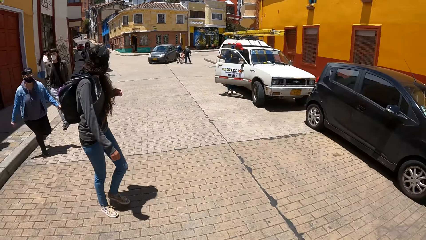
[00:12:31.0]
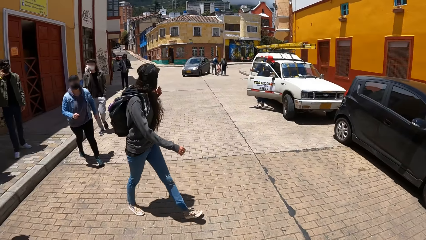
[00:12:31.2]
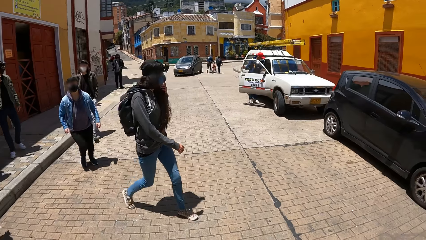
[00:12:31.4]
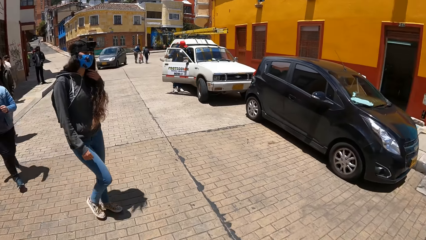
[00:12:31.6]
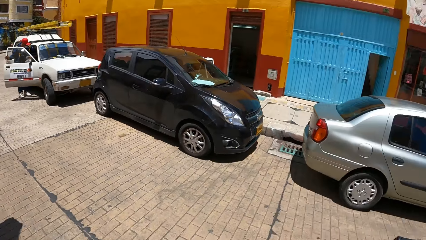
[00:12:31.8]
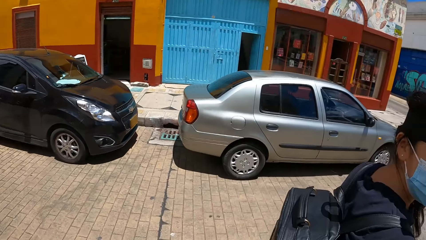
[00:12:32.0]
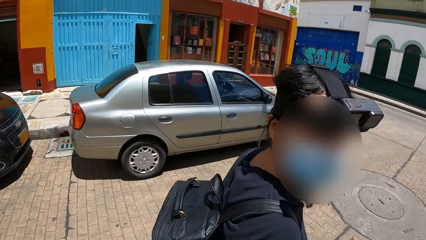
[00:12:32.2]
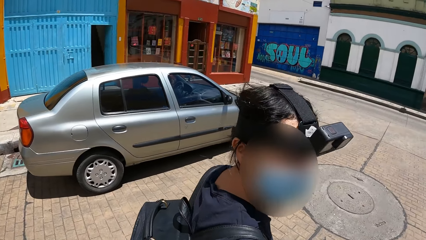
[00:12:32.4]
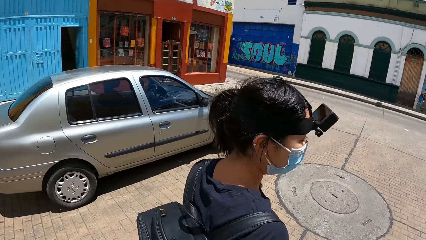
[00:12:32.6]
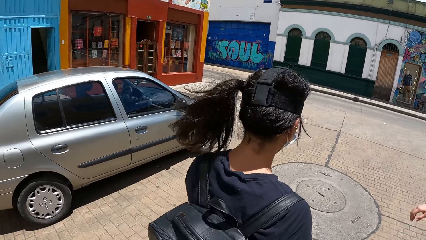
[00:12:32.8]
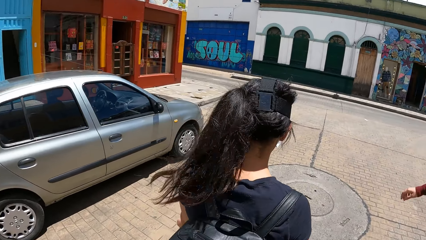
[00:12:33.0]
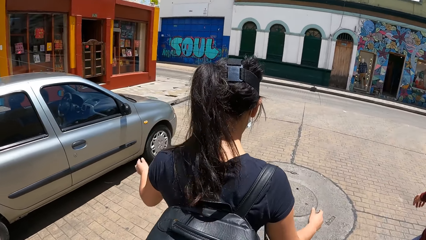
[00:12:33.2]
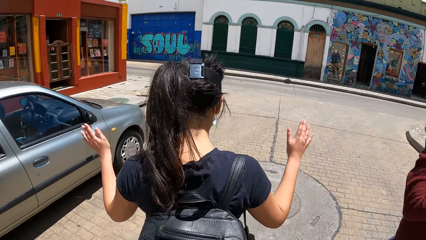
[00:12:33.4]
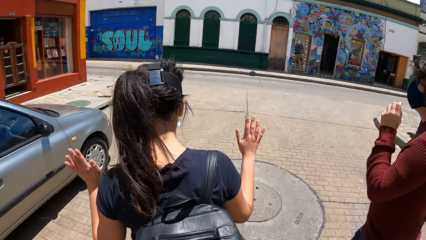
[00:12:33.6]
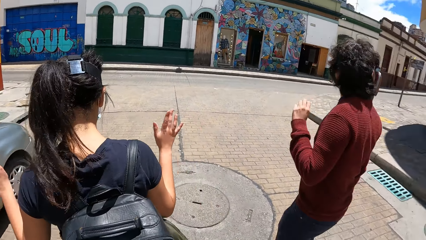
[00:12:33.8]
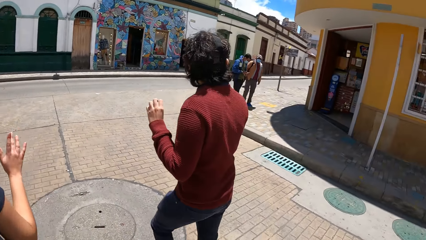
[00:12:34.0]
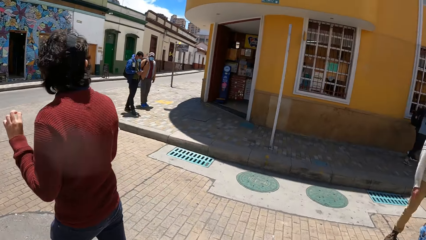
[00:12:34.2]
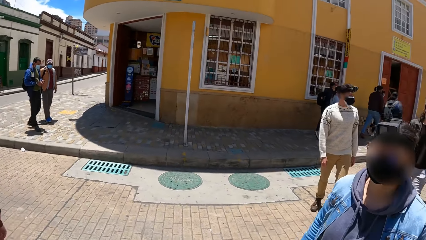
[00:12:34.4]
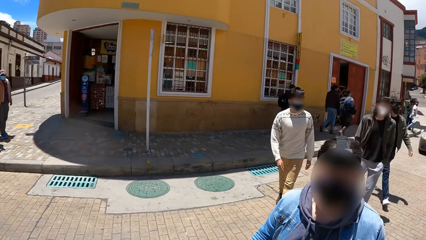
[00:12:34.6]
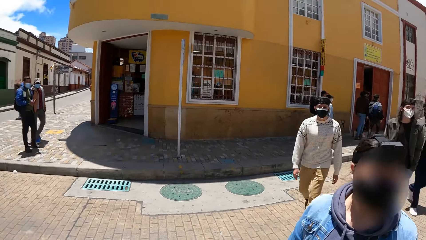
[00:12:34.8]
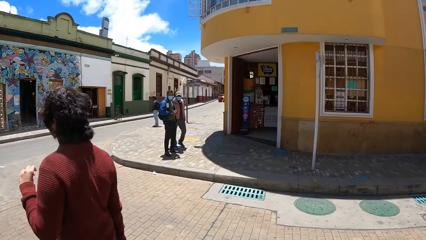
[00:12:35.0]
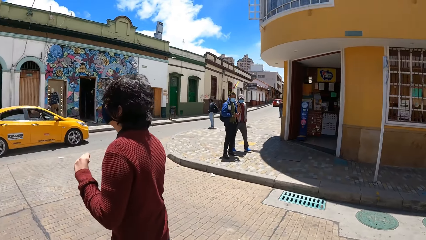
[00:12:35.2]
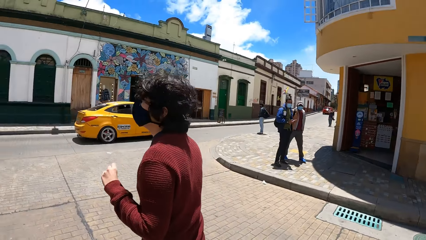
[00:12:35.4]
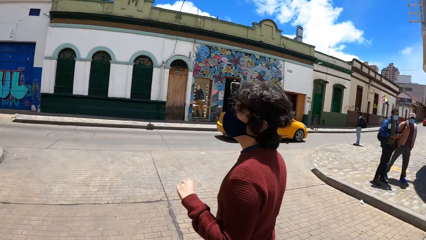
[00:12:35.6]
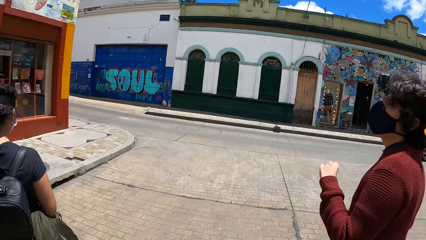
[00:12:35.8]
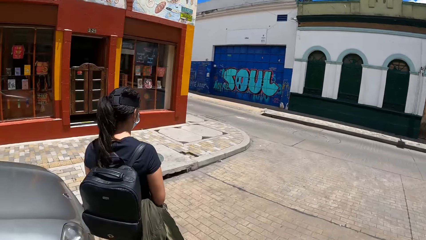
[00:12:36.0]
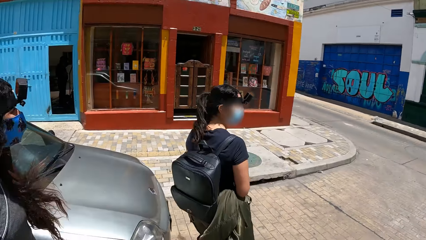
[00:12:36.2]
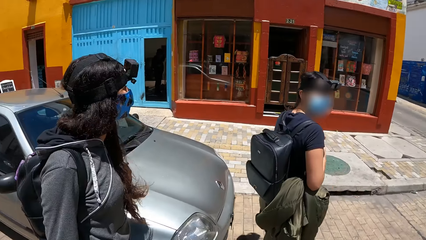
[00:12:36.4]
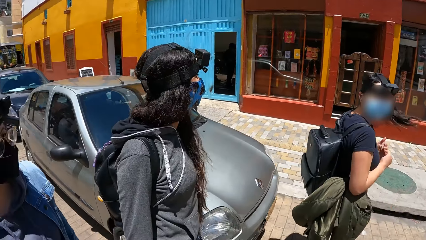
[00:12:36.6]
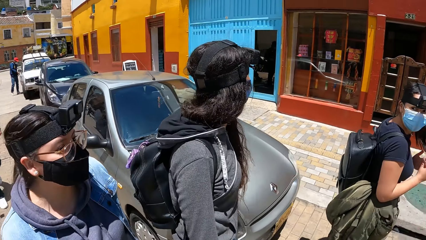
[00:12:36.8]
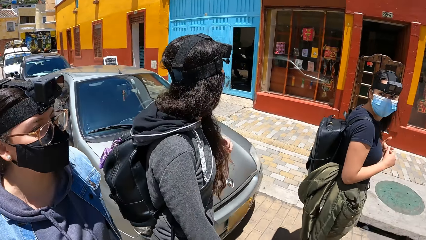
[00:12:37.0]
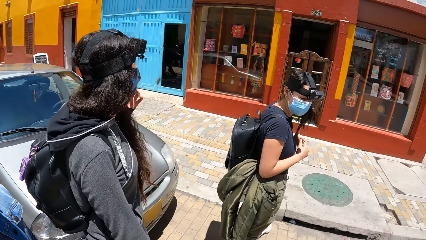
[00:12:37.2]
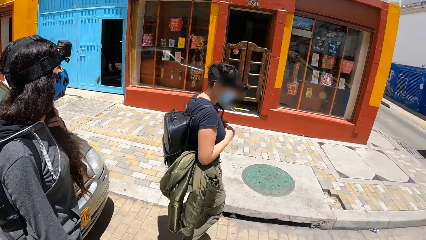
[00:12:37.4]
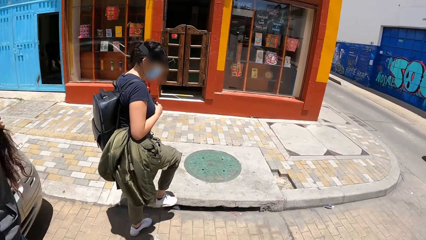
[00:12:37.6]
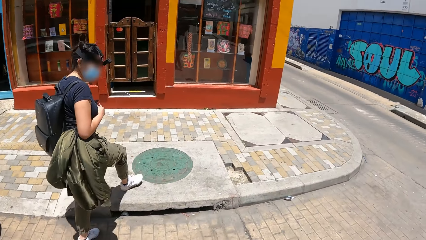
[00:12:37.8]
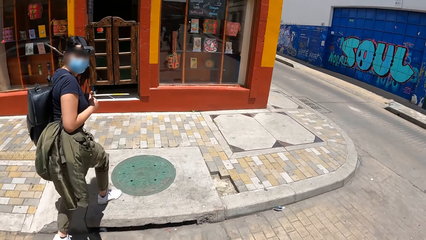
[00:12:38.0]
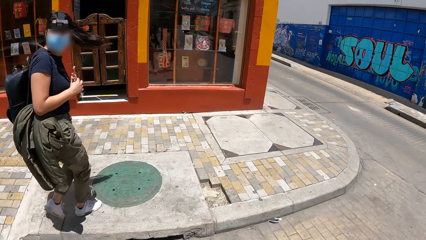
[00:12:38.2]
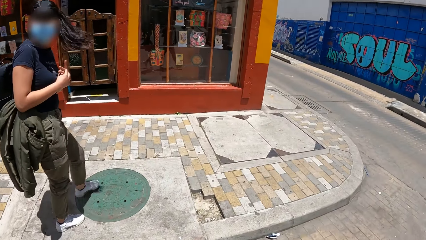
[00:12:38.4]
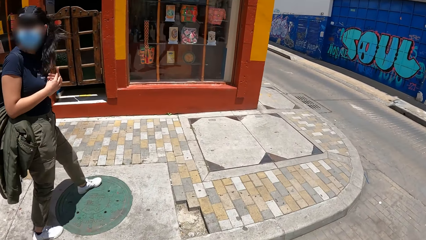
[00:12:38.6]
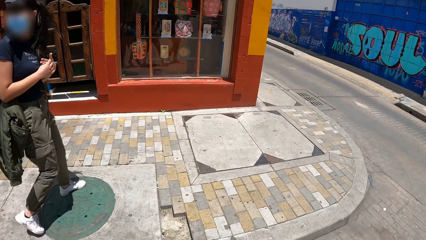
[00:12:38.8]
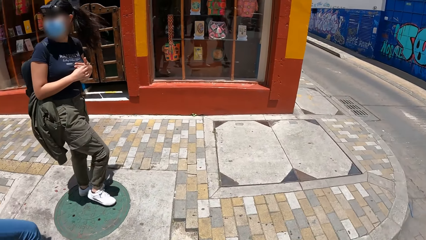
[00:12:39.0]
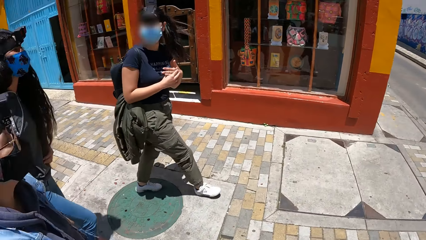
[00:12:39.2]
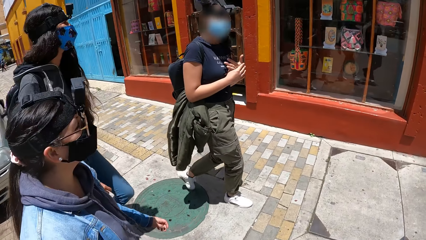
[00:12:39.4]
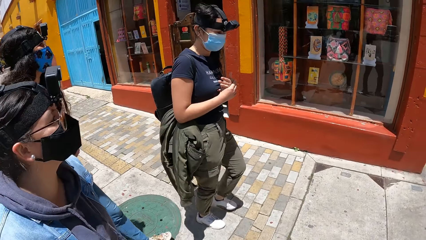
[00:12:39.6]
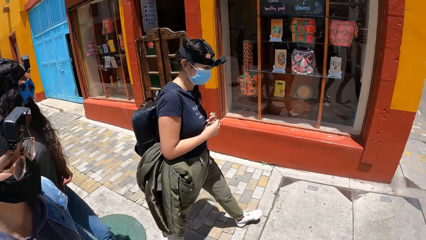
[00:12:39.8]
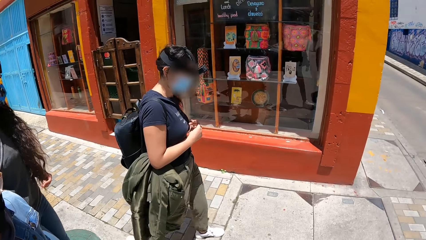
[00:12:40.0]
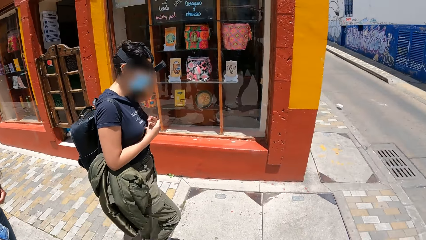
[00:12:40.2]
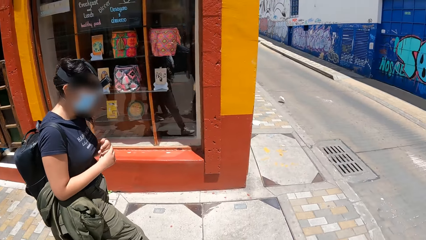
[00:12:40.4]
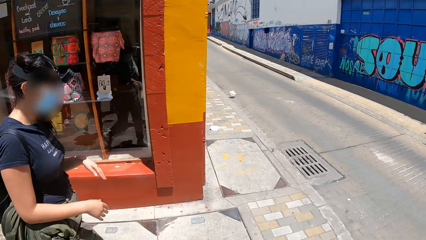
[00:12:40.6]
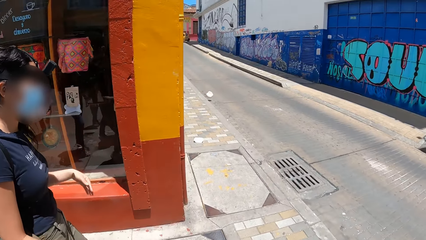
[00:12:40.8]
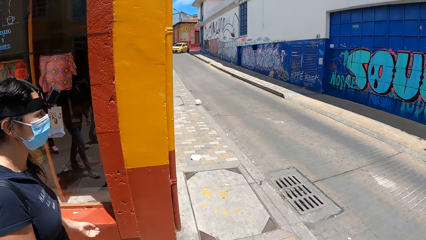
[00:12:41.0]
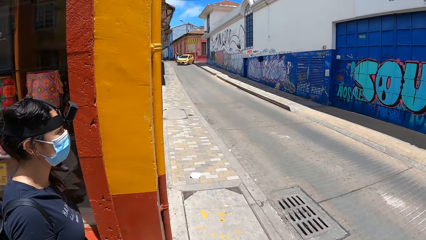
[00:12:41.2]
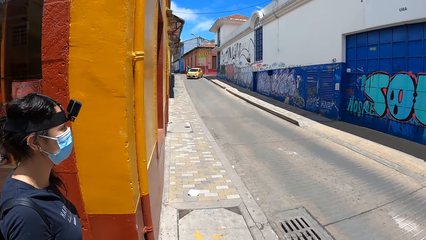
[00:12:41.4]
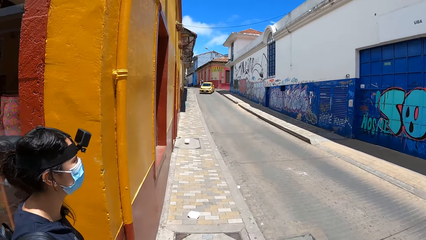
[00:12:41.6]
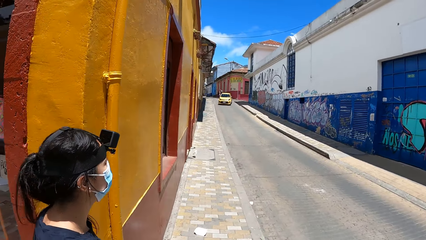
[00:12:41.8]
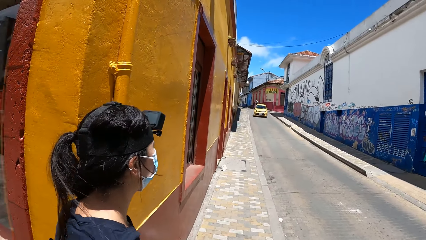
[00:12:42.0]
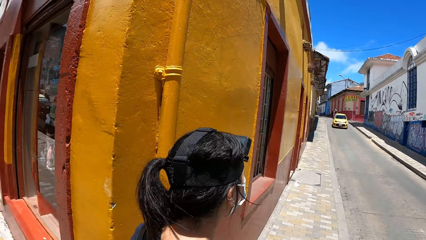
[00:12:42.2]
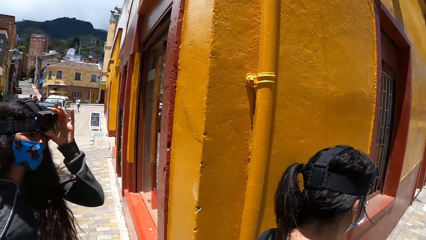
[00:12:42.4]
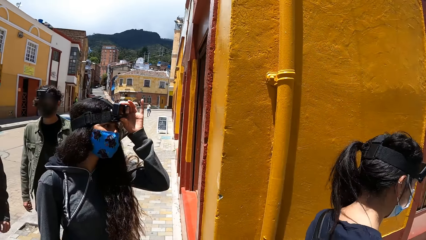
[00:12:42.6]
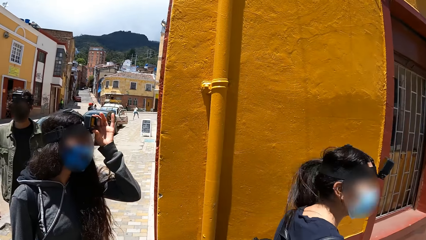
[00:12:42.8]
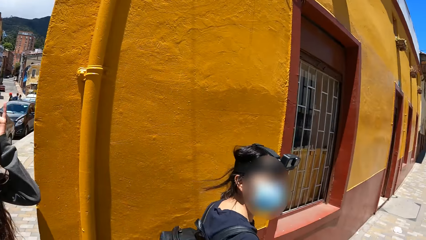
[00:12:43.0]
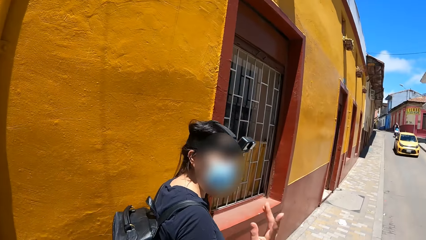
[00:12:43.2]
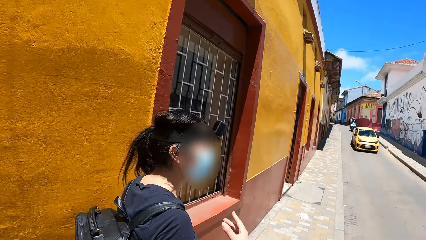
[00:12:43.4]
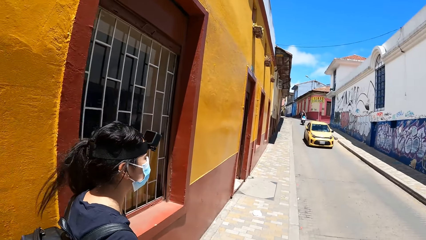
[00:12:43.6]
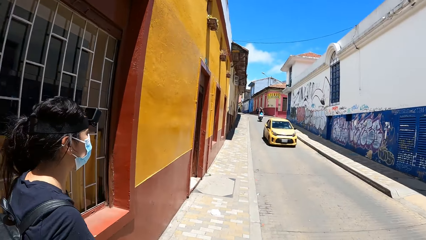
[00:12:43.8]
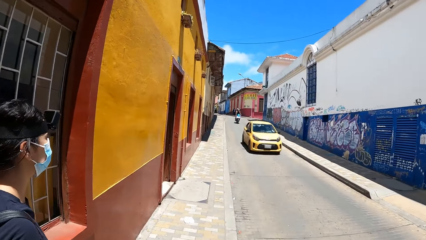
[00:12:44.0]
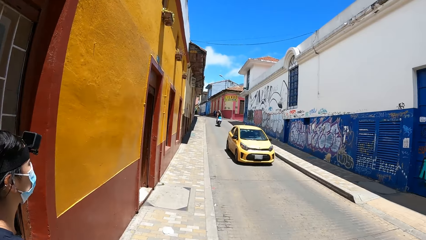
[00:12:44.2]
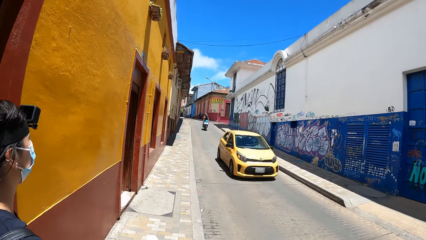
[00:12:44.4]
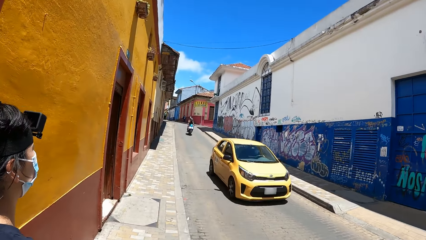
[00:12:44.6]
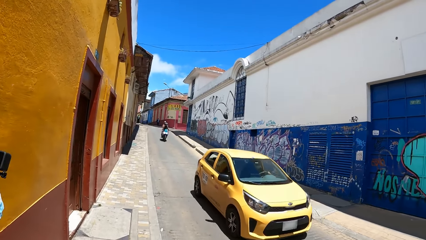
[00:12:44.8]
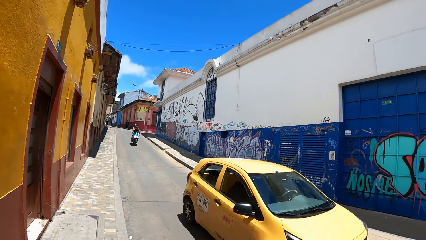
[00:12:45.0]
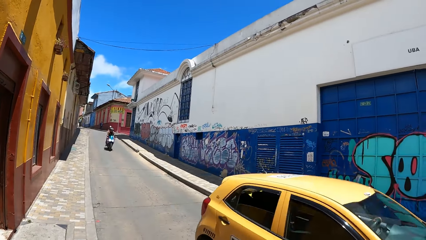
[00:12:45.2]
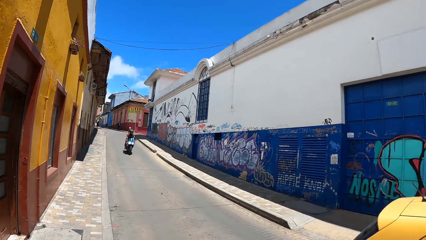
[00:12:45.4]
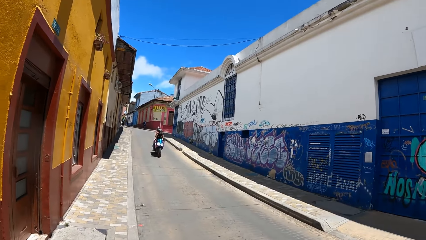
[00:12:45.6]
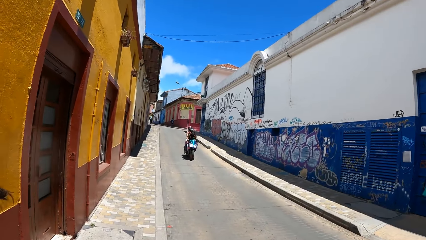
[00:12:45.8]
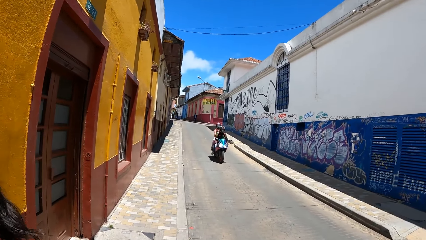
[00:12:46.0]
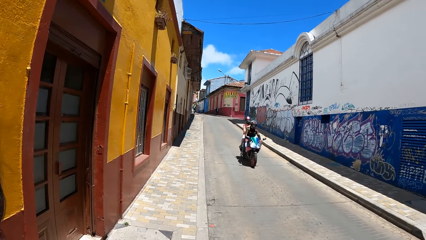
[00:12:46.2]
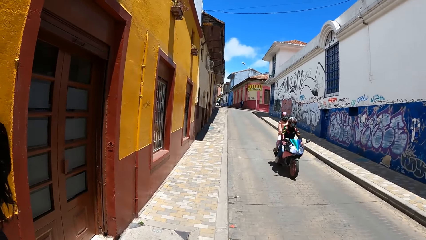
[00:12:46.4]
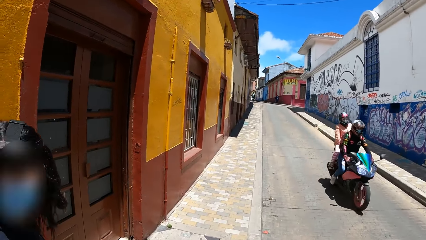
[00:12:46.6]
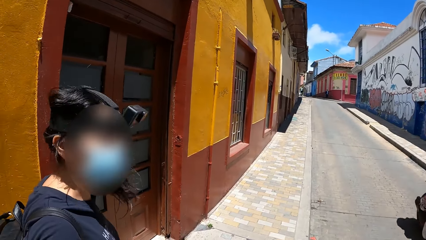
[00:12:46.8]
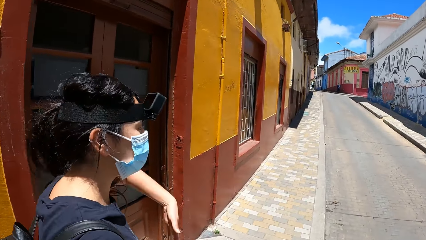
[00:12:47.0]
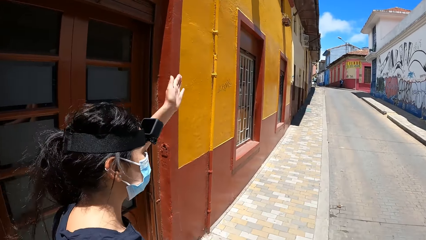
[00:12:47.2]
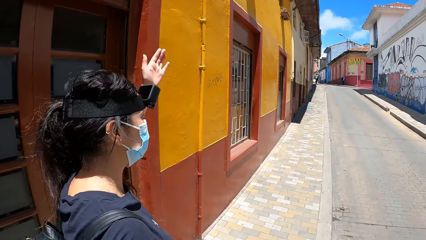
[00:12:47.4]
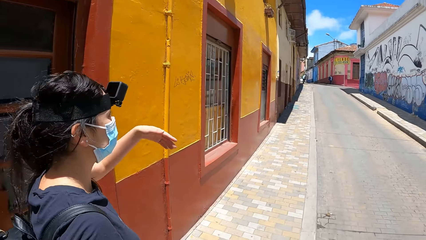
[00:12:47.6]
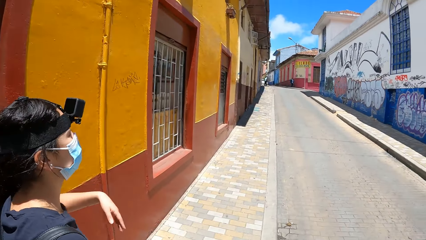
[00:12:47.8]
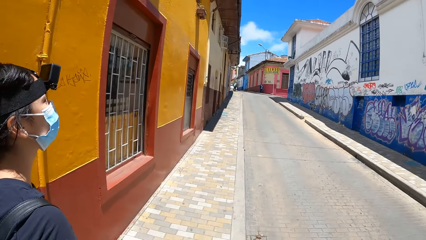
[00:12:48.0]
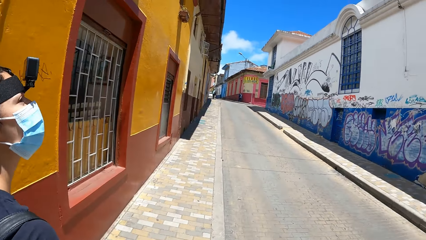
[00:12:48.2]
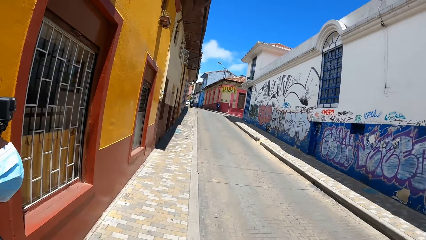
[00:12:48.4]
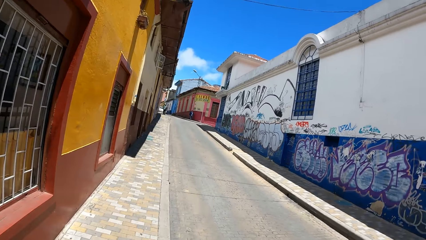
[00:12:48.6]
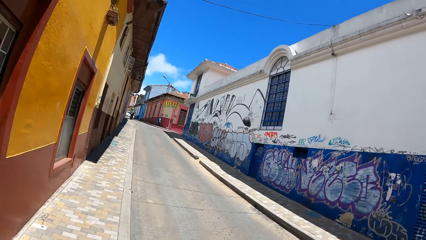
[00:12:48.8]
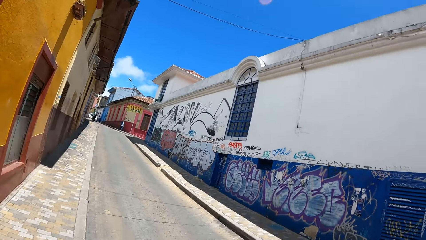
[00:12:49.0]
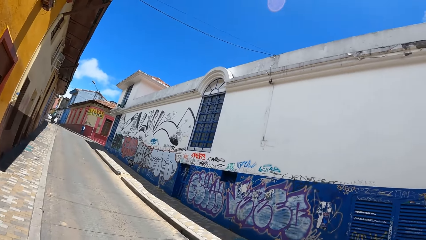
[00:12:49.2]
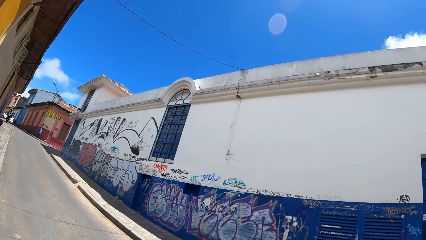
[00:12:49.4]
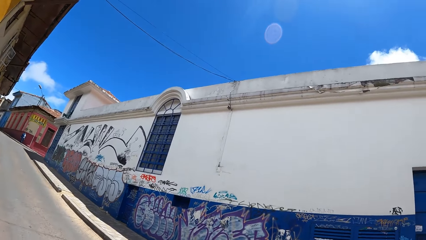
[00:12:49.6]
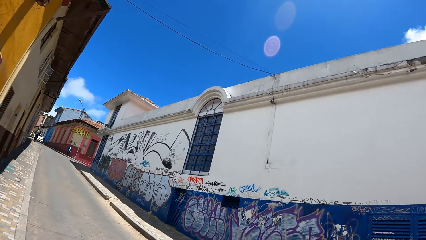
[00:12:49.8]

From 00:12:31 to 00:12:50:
The camera wearer turns around and crosses the road. The woman raises her hands. Another woman walks past the camera wearer. The first woman holds her hands. The camera wearer walks on a walkway with a group of people. The other woman touches a camera on her head with her left hand. A yellow car drives past the camera wearer. A motorcycle rides past them. The first woman raises her left hand.
